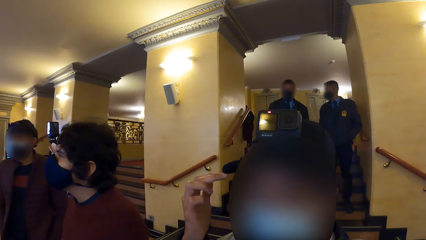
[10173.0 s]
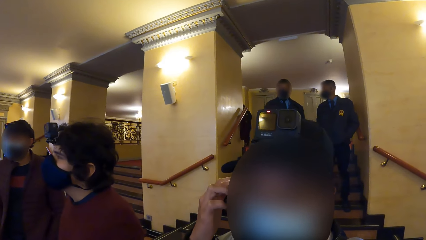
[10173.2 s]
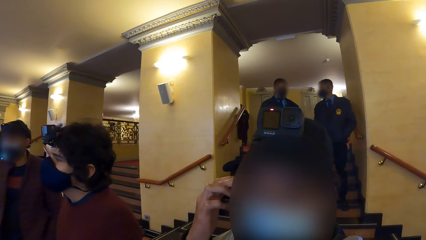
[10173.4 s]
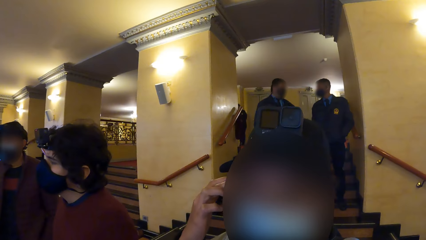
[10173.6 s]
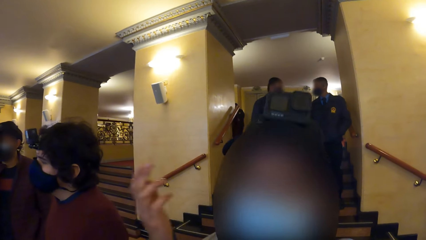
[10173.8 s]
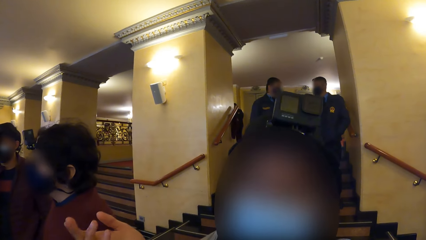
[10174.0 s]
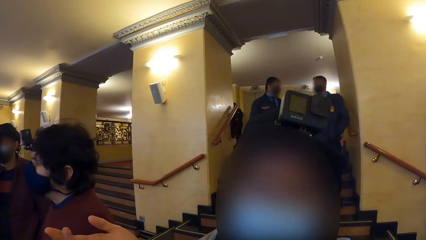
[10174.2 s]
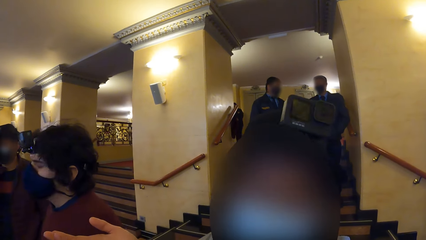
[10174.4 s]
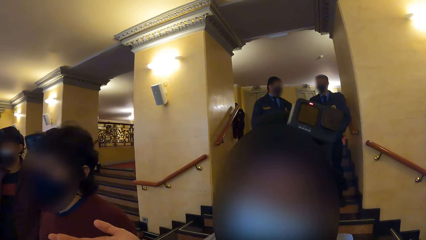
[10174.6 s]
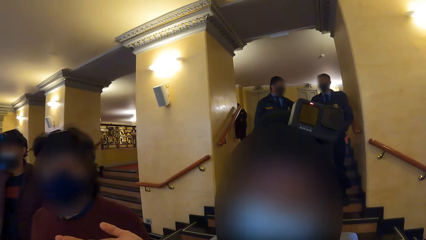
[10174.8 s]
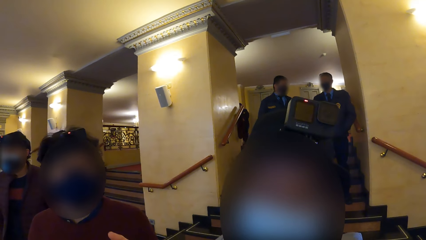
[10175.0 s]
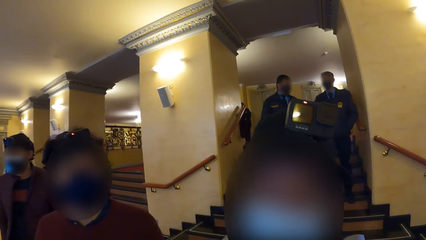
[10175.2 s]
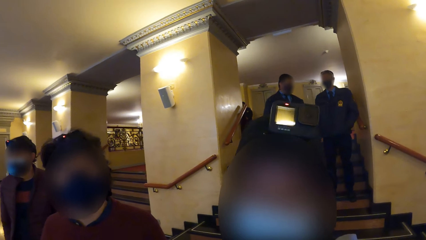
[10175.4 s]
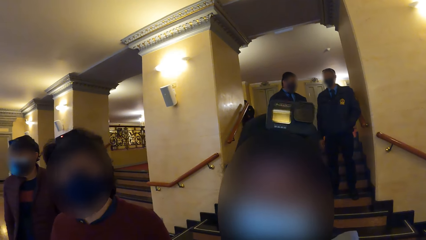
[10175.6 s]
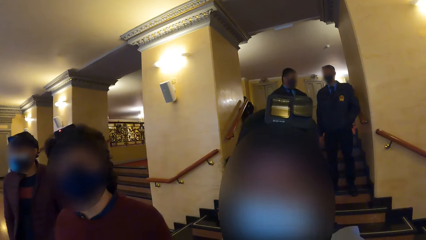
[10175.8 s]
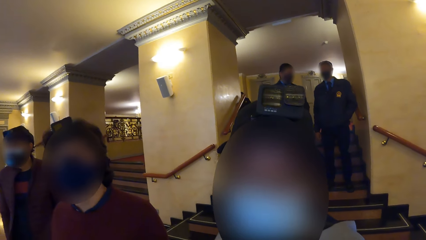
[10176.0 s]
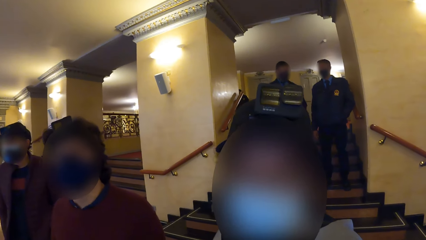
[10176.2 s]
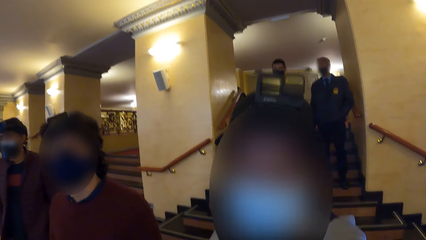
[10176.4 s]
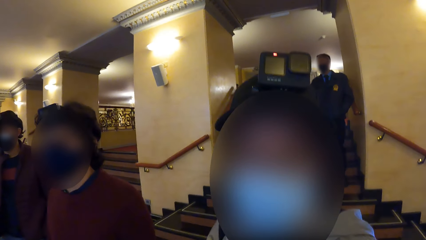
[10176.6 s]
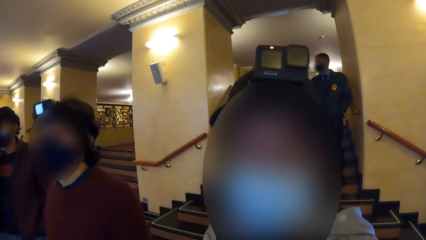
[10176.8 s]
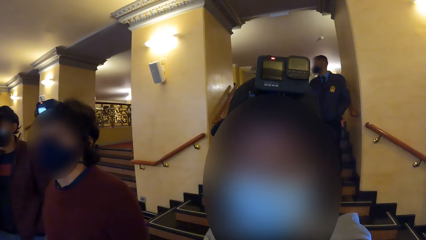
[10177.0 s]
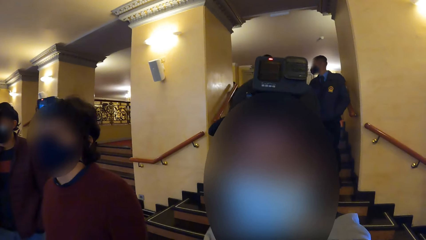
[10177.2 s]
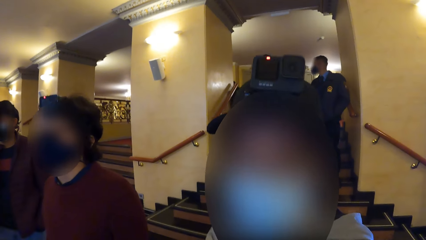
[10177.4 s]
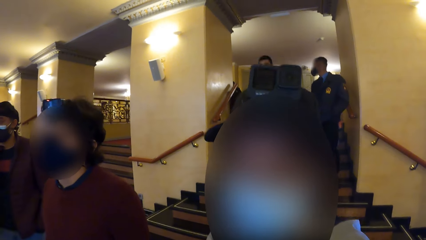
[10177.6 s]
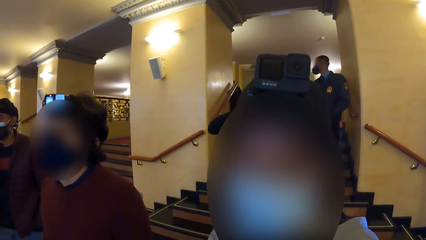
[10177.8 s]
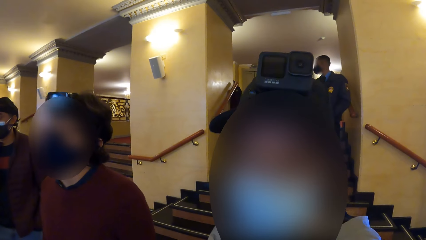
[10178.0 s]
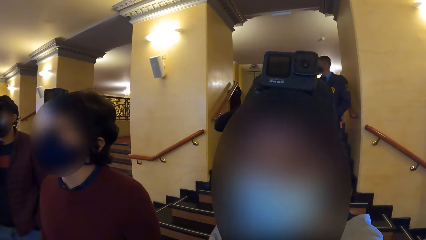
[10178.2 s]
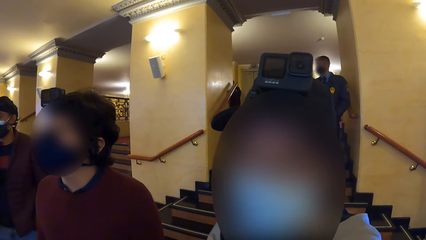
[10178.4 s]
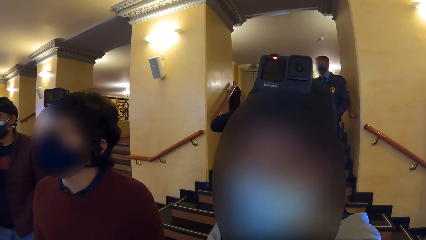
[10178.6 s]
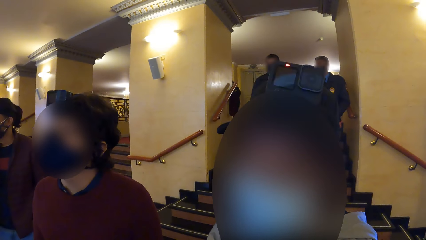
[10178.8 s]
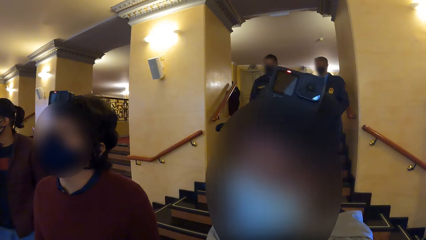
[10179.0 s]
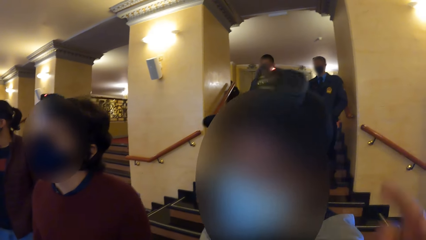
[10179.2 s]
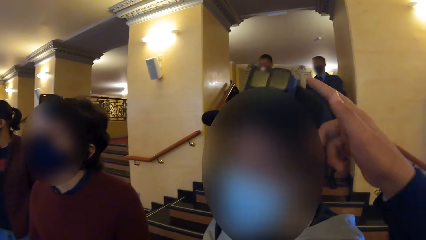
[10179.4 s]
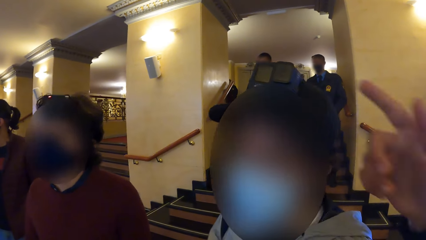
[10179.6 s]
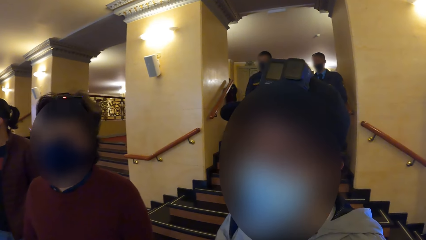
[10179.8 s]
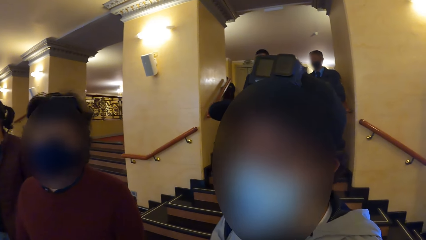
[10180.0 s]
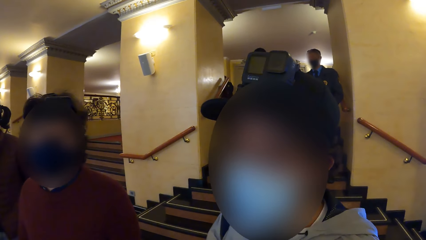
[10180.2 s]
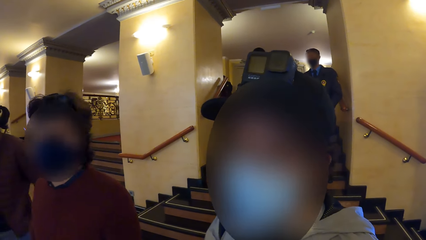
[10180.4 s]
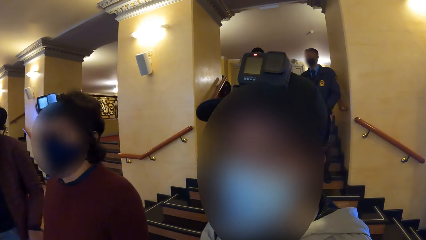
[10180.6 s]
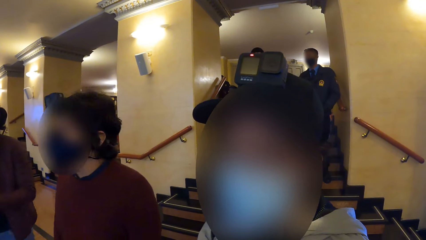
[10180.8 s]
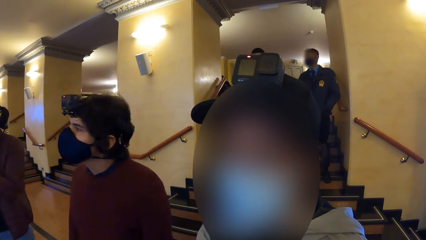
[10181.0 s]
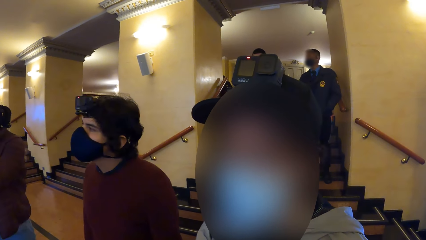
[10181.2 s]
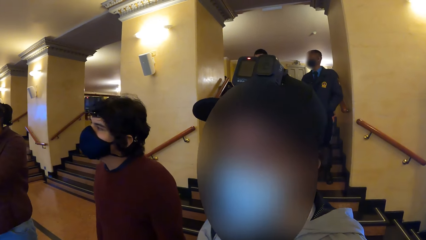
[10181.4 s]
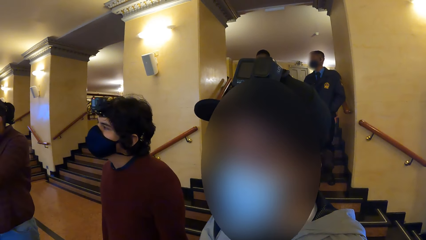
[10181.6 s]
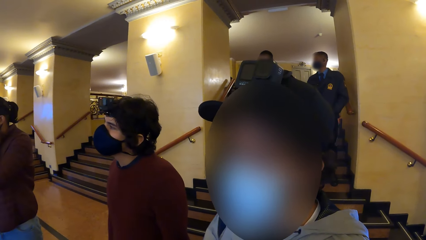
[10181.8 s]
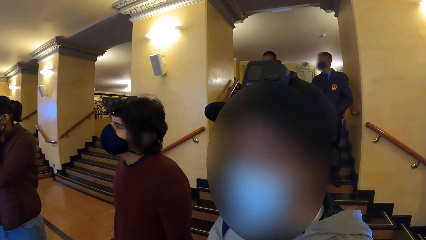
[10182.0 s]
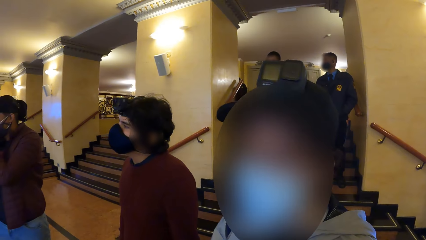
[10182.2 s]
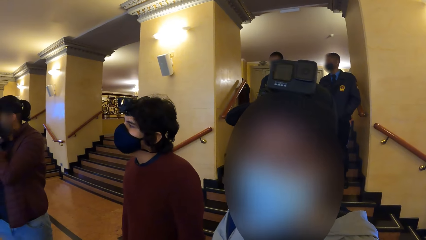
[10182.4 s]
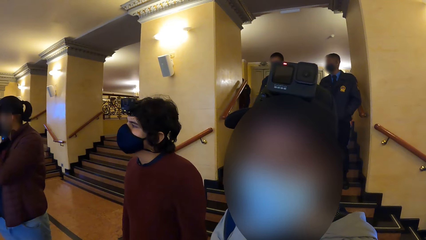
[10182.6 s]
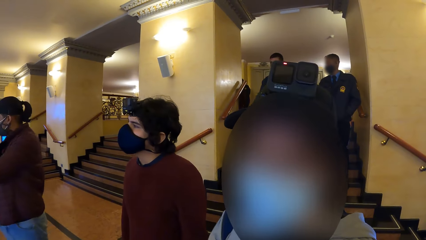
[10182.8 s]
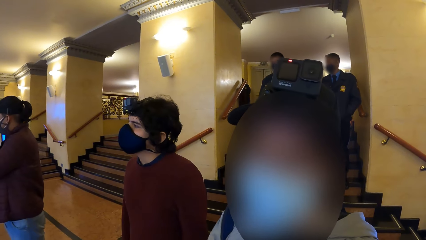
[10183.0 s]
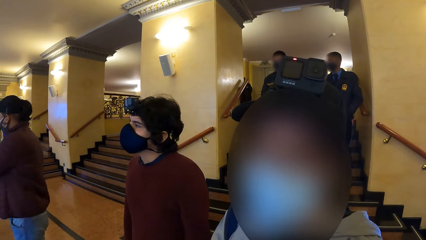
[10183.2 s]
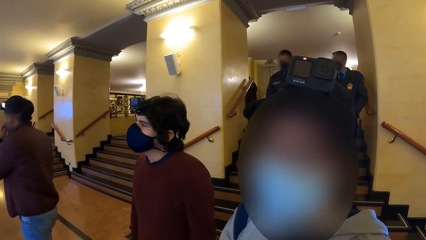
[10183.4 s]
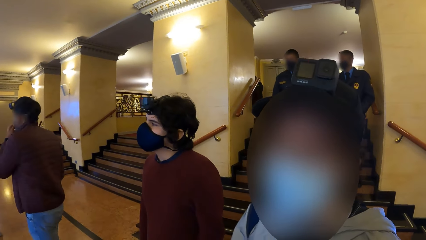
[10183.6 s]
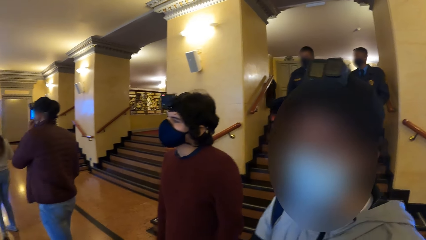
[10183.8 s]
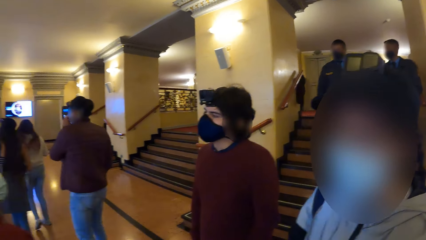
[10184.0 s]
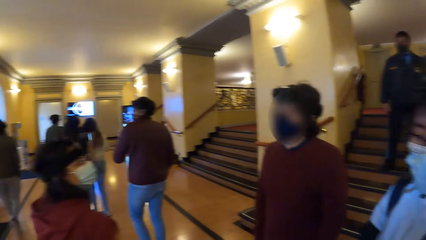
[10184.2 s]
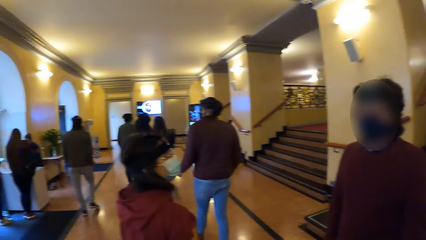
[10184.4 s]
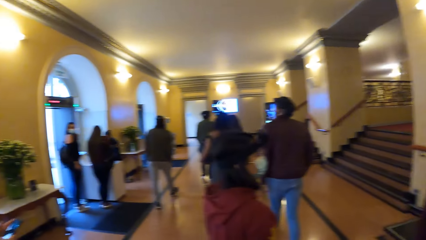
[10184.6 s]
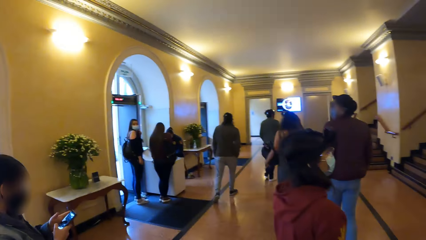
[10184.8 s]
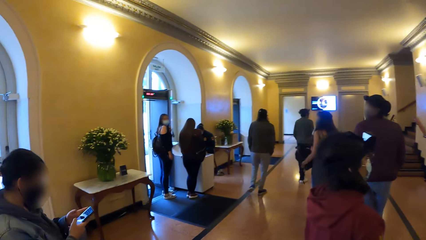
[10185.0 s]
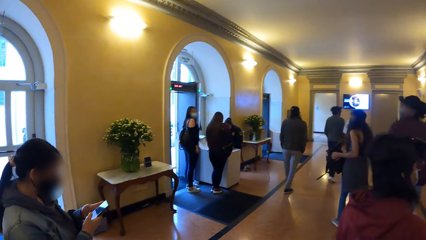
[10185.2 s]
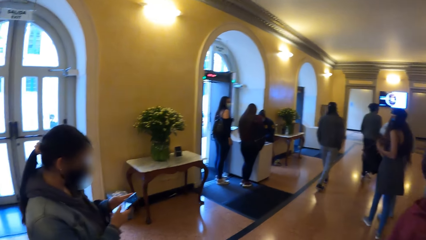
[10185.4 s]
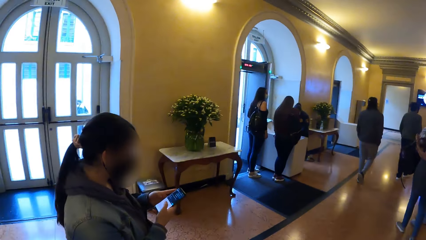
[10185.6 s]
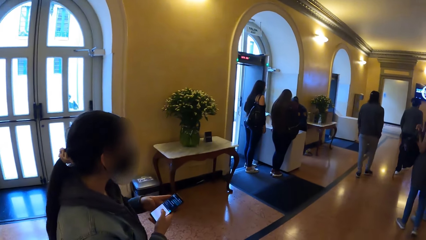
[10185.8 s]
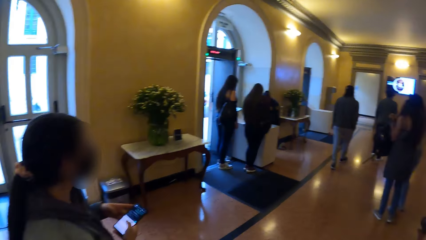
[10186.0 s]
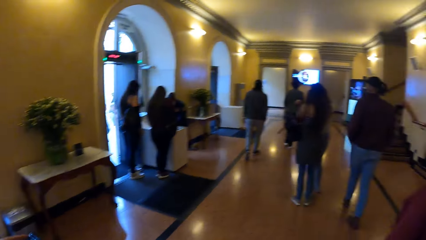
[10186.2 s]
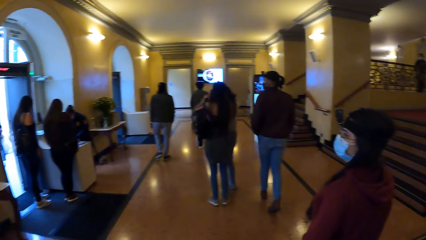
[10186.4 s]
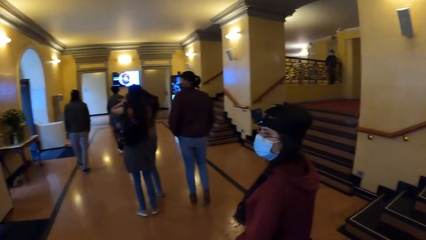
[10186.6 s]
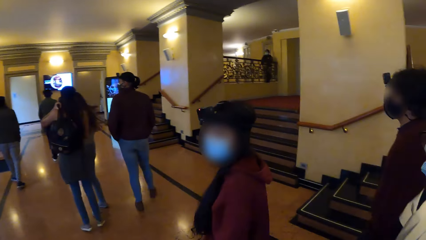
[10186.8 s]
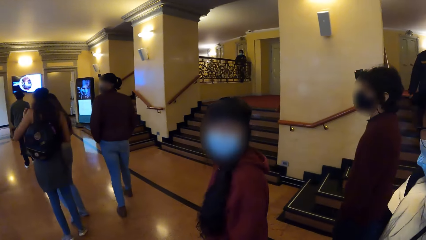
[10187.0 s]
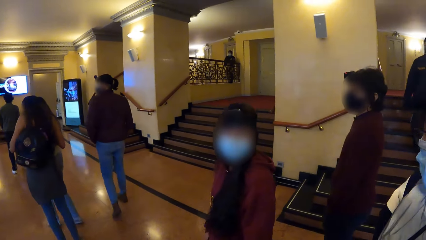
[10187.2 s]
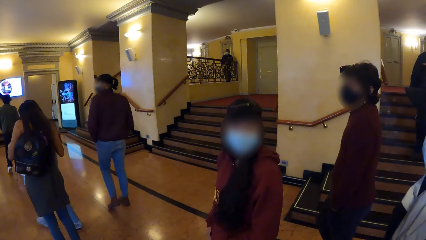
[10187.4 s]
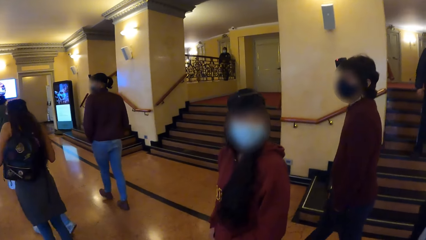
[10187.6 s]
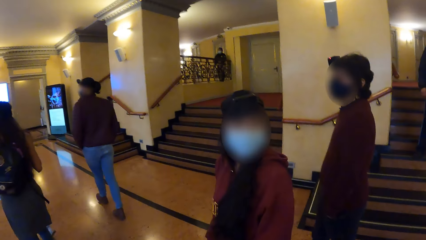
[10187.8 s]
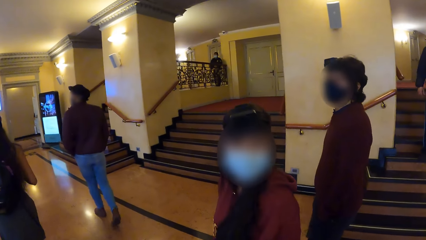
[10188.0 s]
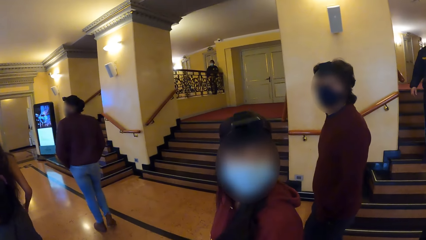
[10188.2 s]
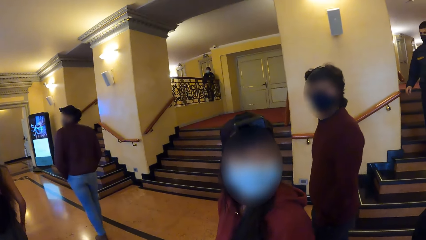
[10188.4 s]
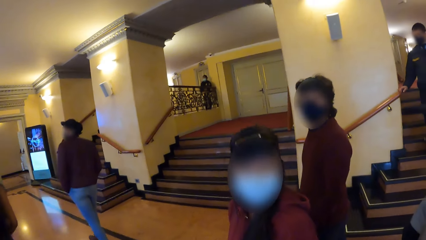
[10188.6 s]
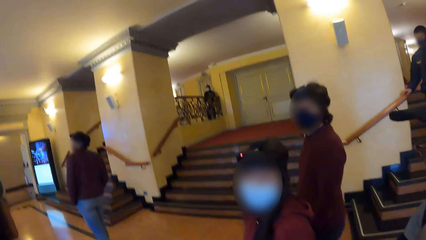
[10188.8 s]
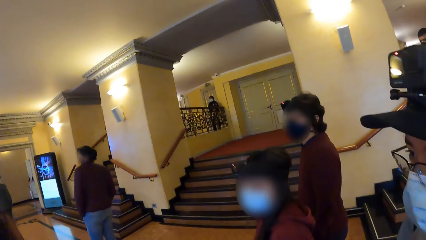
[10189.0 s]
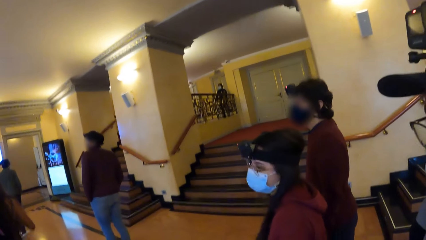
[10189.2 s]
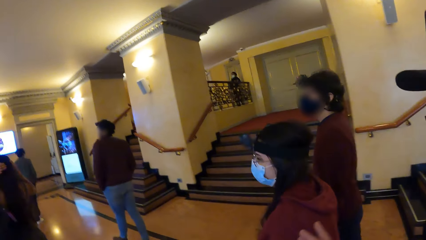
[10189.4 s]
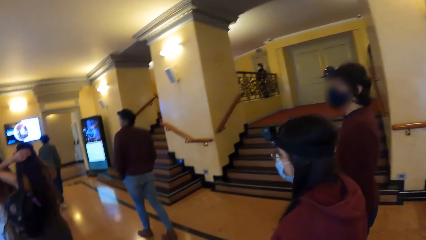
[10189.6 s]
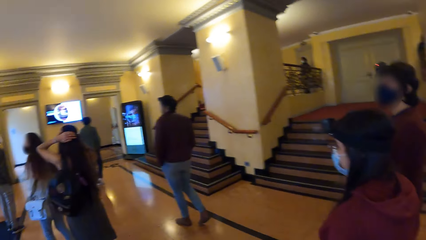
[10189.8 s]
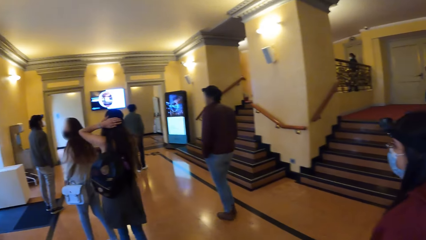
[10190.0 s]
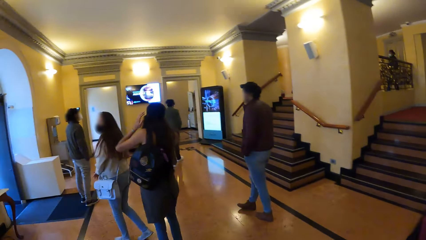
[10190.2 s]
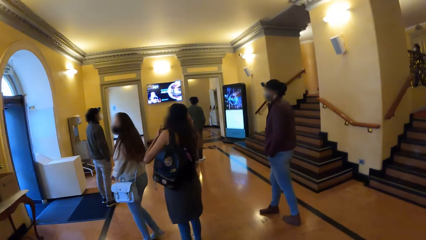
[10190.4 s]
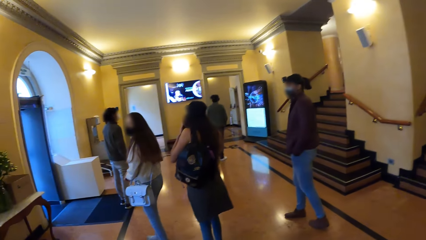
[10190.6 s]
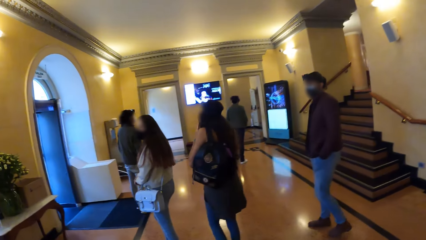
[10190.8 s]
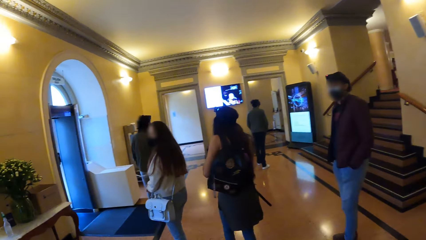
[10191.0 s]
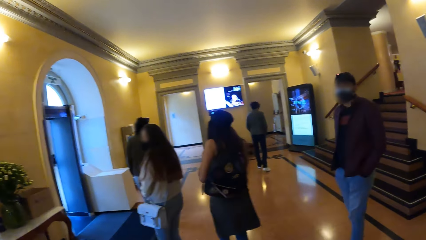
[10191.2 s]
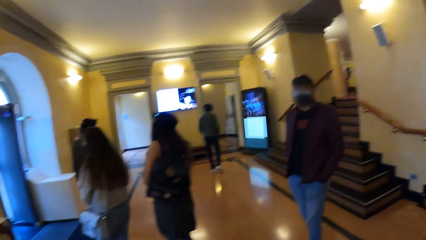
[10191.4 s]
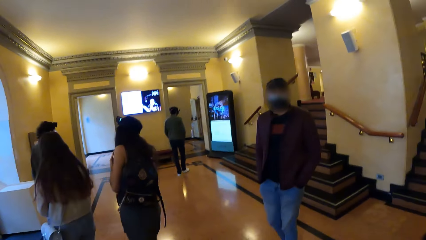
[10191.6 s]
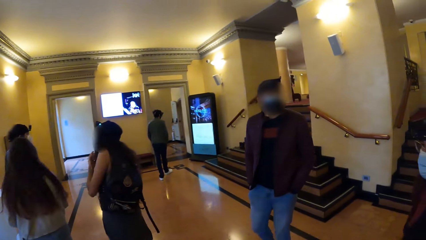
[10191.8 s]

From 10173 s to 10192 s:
The camera wearer raises his right hand up. A woman operates a phone with her hands. Another woman touches her hair with her left hand.
